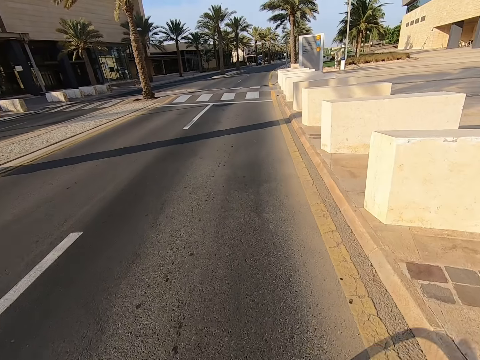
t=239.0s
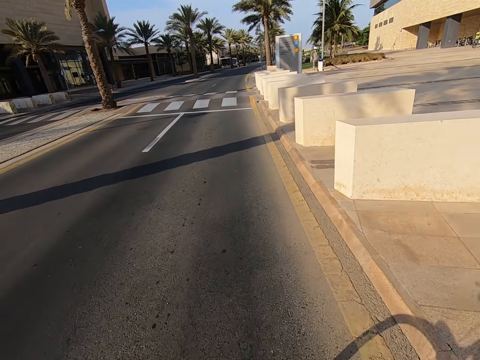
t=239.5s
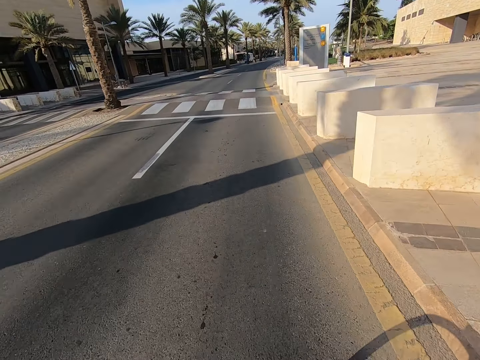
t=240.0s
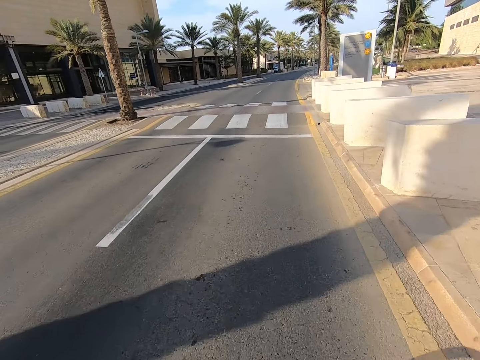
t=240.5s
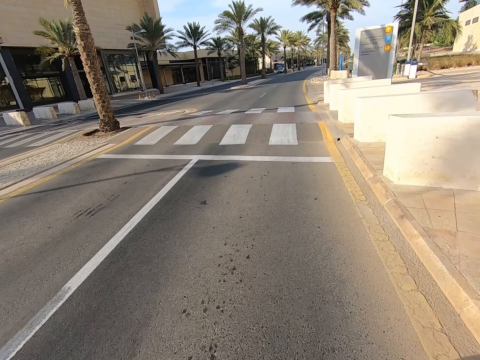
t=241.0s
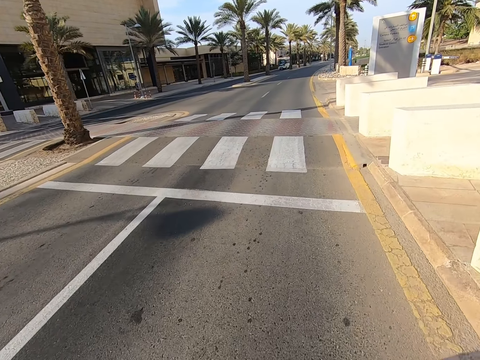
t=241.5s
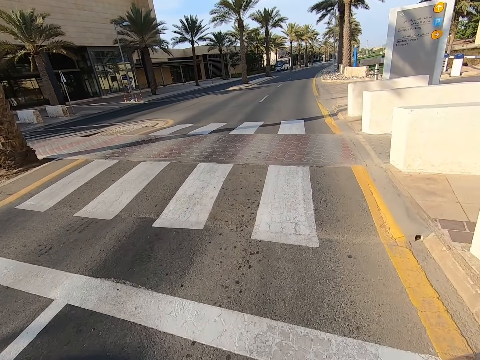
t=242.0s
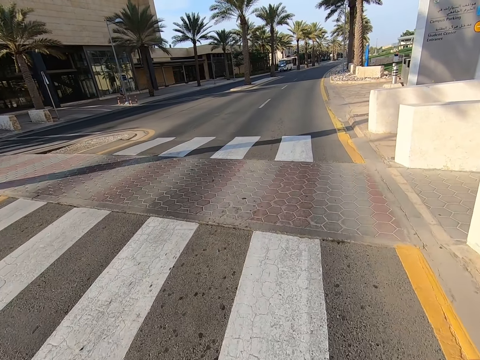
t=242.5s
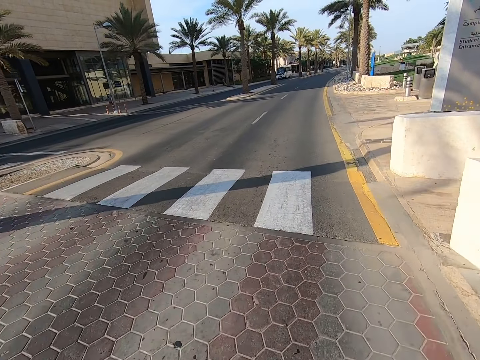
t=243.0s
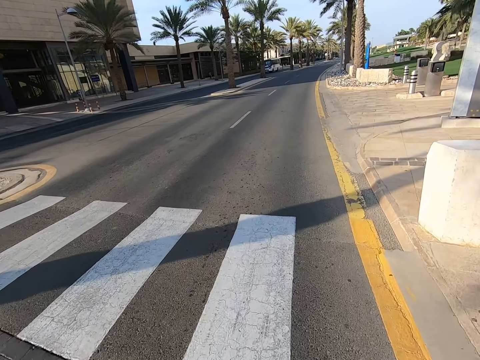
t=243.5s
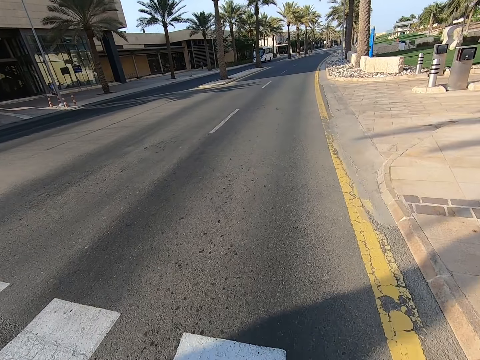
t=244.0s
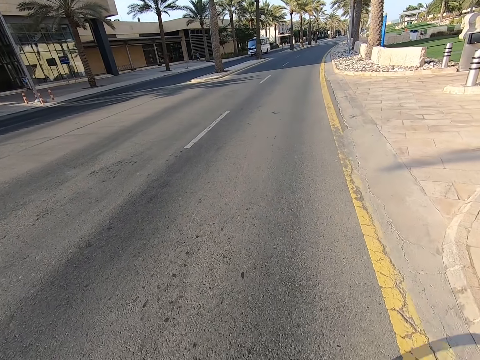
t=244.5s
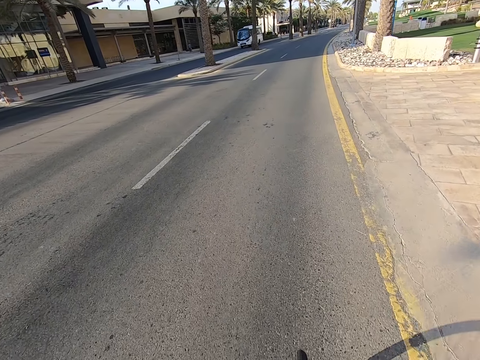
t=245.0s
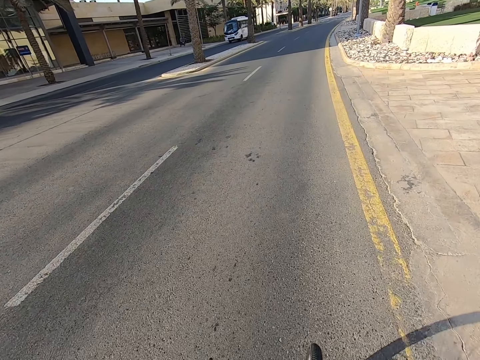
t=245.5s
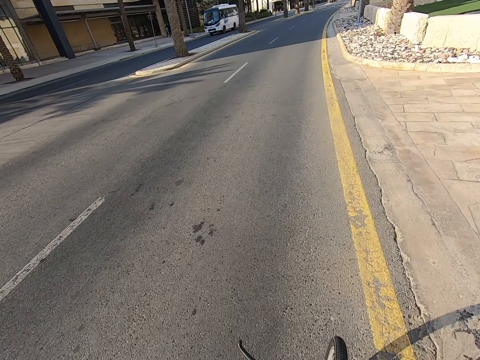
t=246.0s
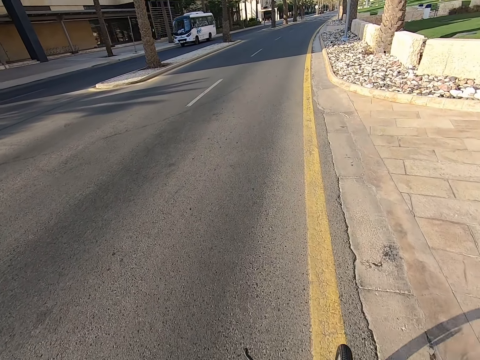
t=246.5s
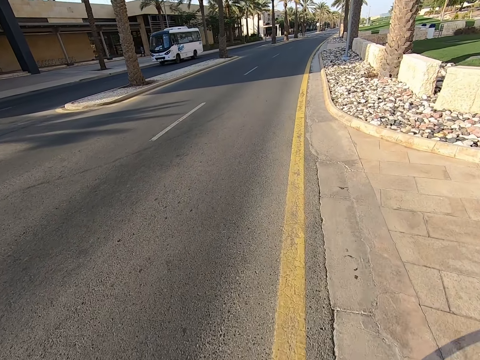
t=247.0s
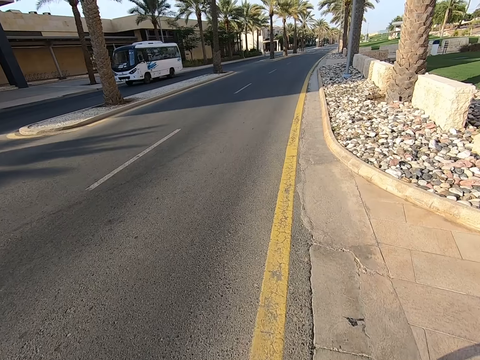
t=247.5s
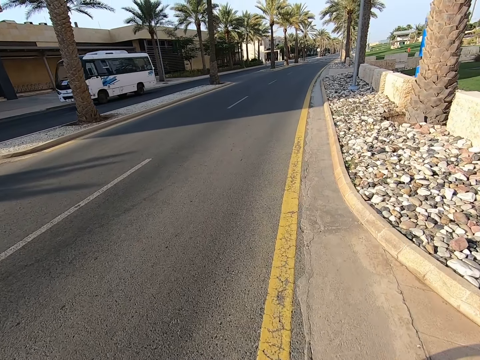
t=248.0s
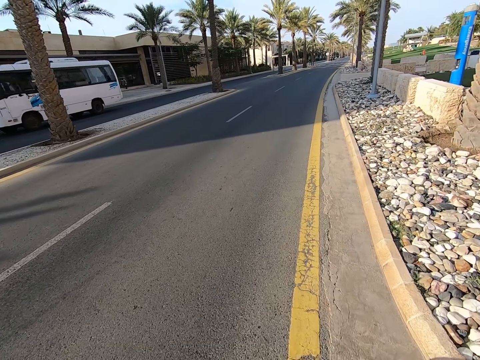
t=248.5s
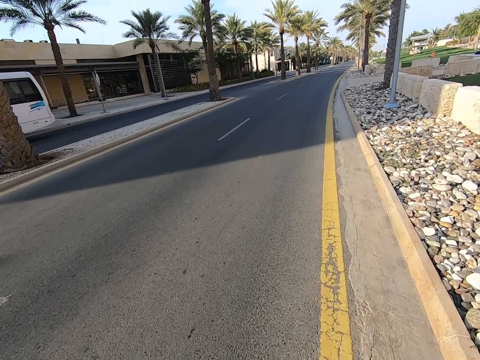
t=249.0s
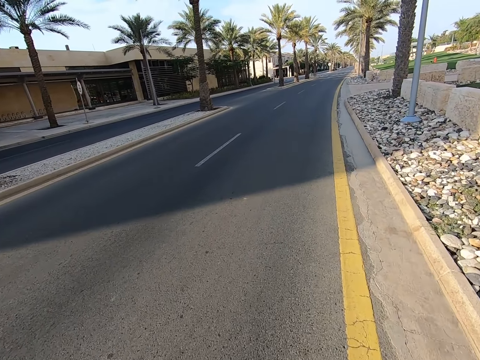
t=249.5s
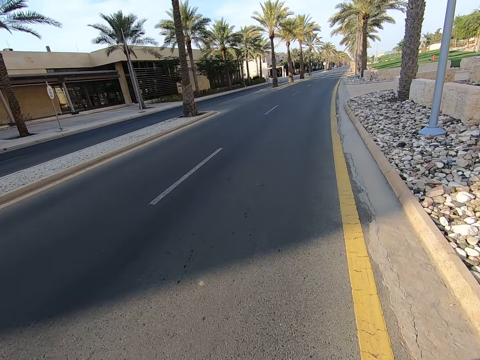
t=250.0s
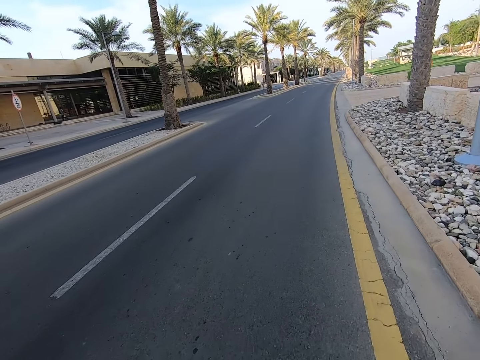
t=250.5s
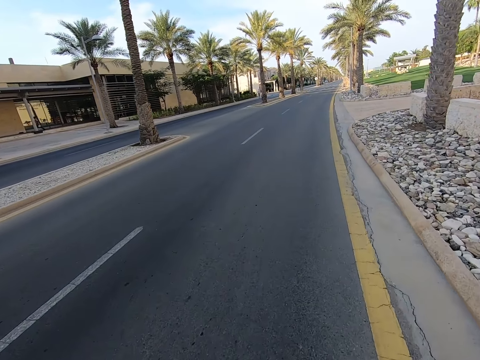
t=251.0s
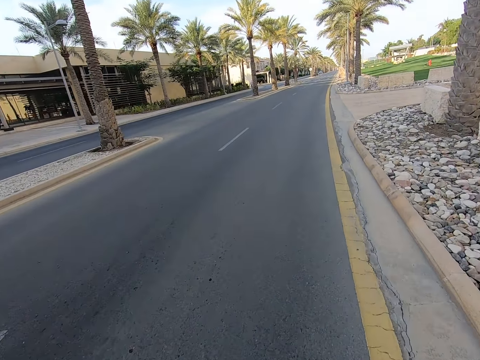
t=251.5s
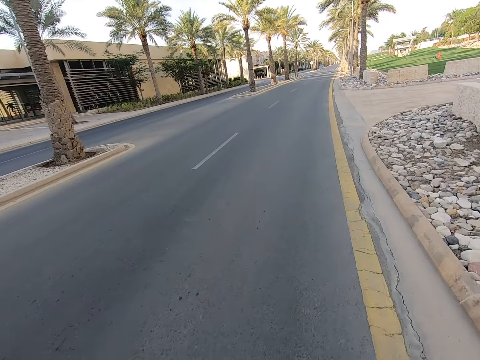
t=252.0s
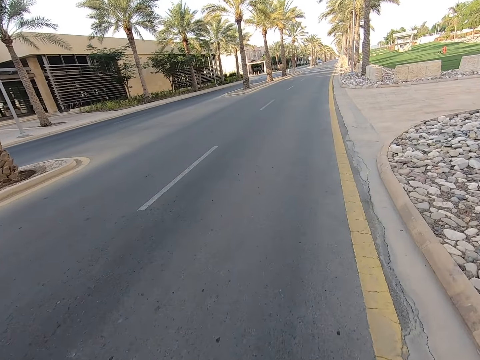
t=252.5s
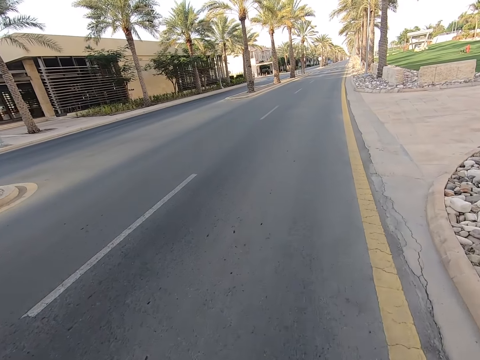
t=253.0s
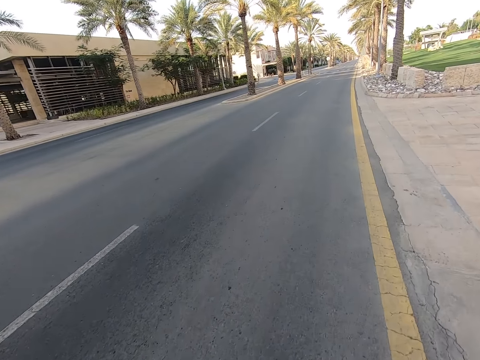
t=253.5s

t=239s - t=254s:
The camera wearer waves his hand. He rides a bicycle on the road.

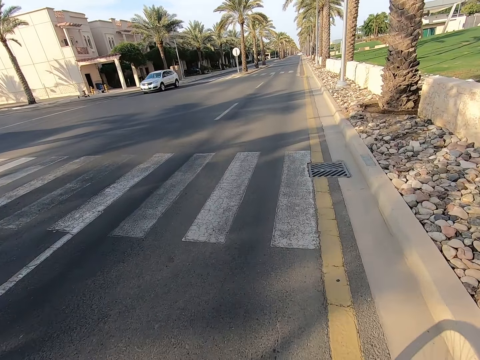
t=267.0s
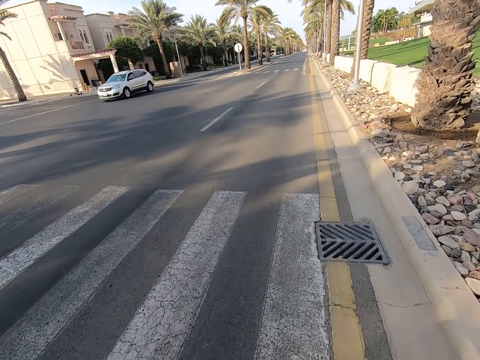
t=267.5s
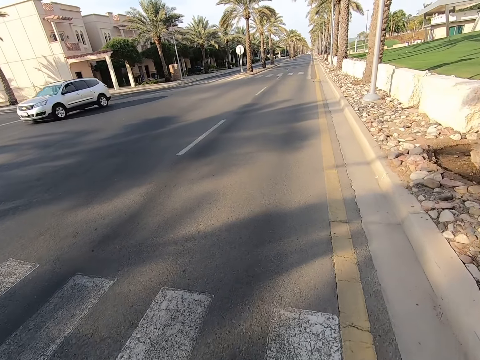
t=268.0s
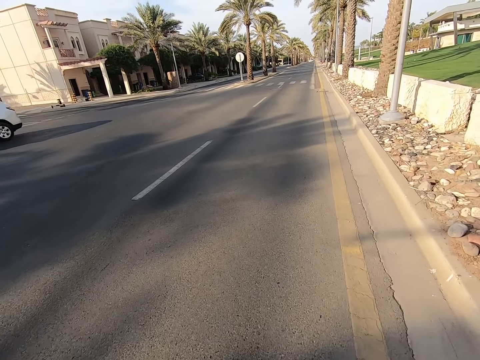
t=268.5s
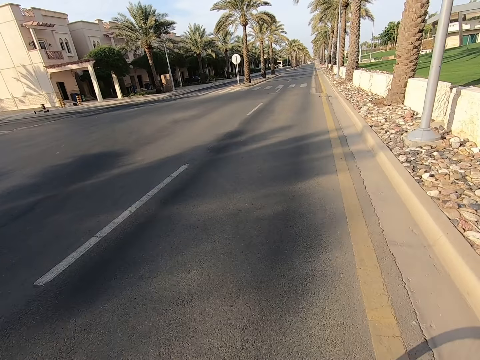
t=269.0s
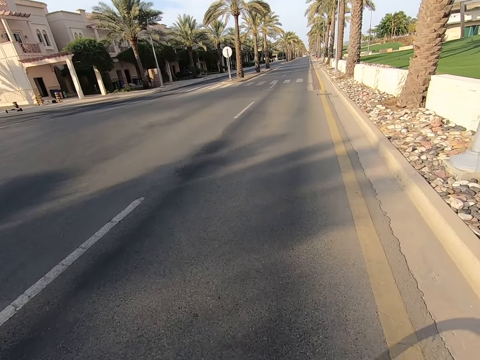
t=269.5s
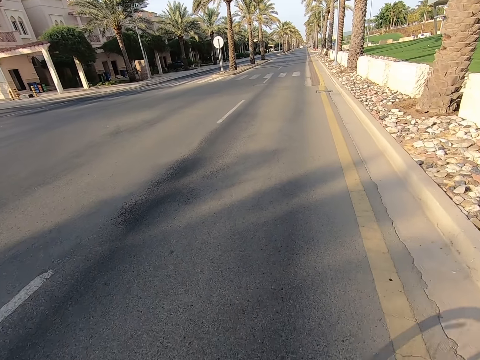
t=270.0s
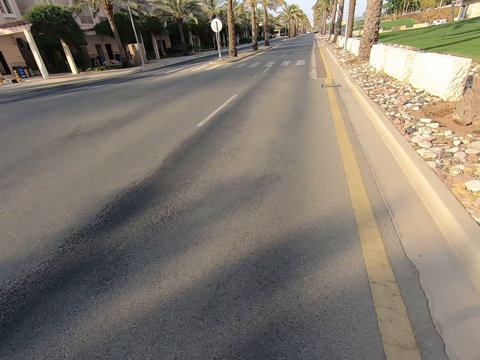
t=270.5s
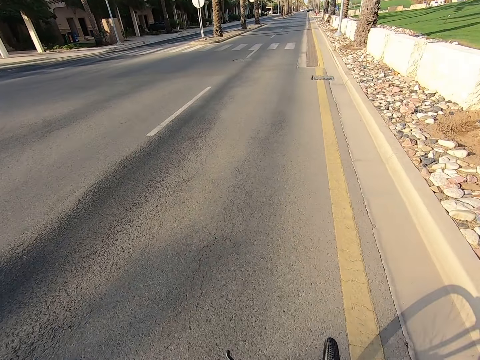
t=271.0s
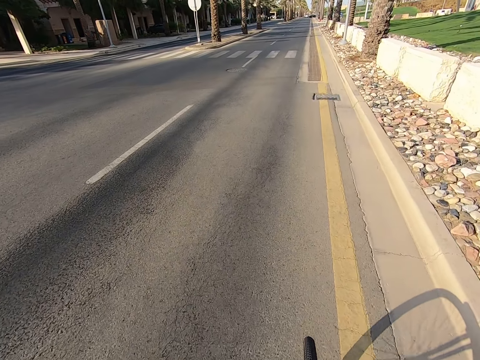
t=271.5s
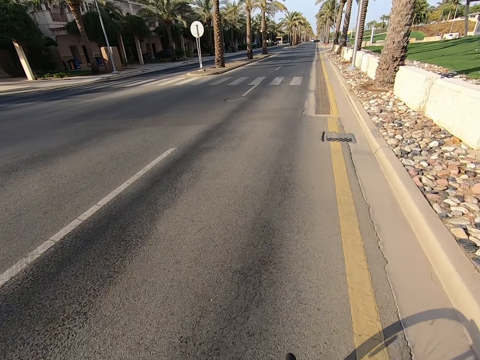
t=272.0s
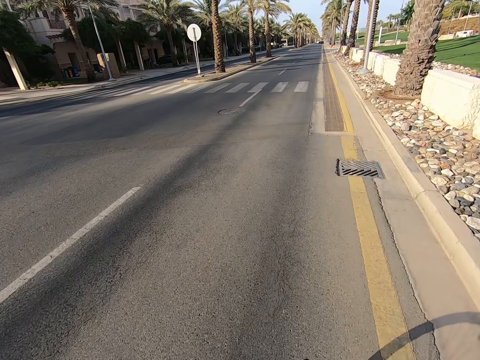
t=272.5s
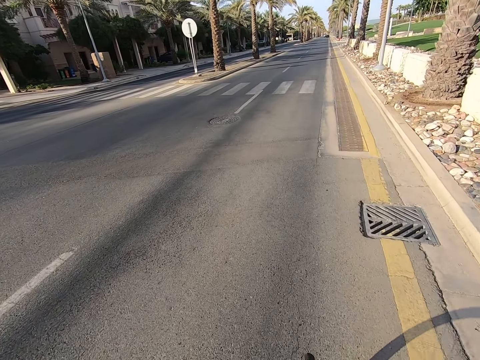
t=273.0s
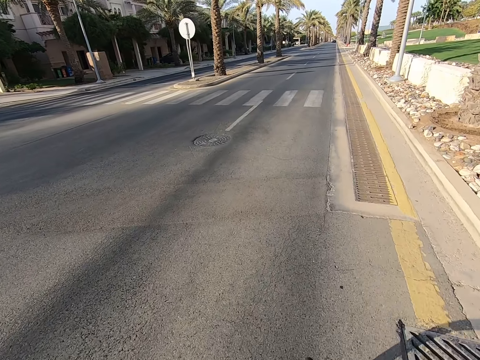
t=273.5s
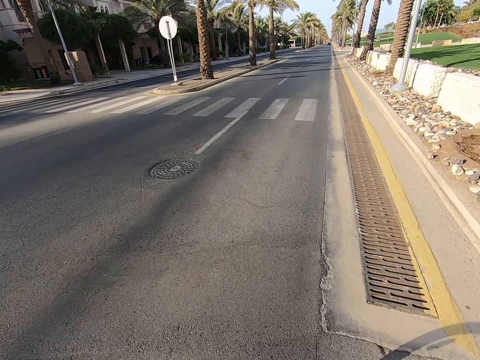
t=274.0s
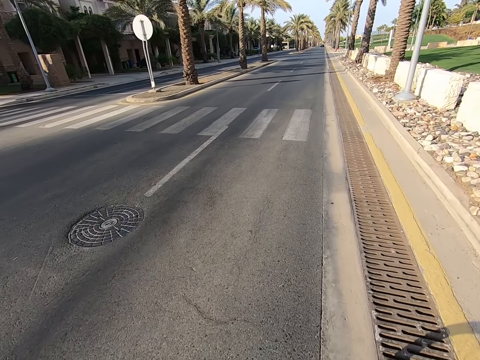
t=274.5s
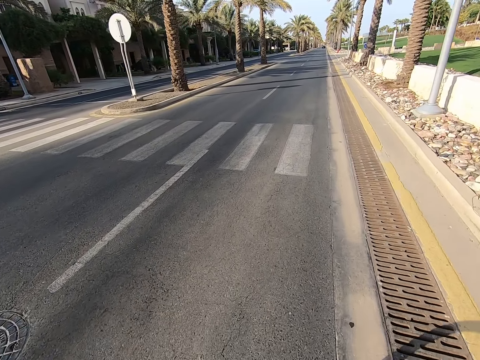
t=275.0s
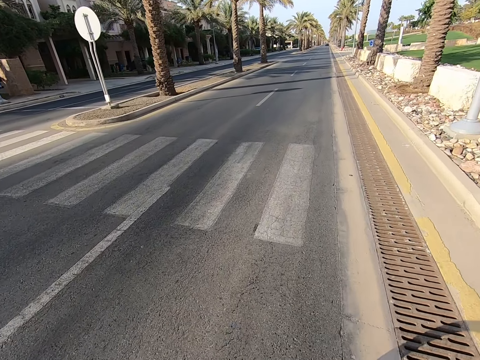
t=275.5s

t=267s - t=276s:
The camera wearer waves his hand. He rides a bicycle on the road.

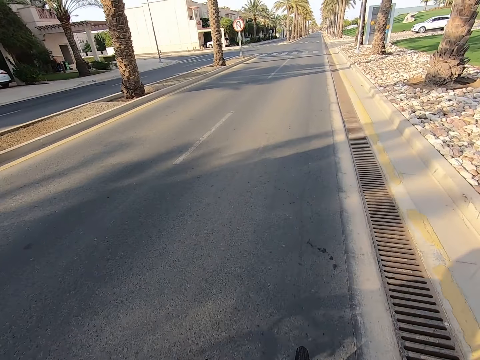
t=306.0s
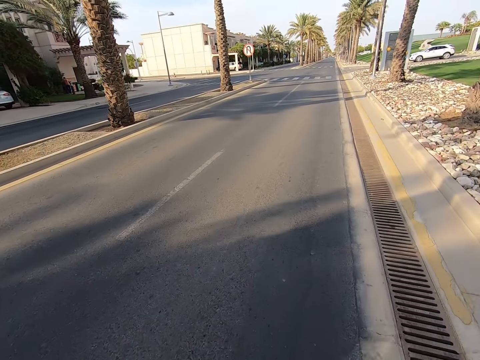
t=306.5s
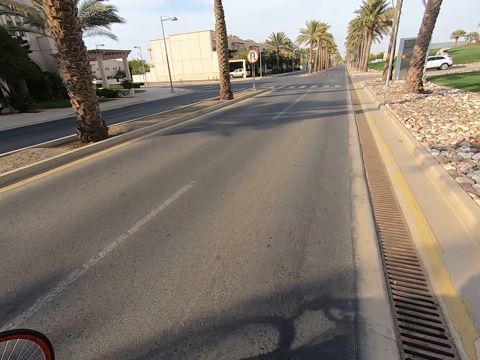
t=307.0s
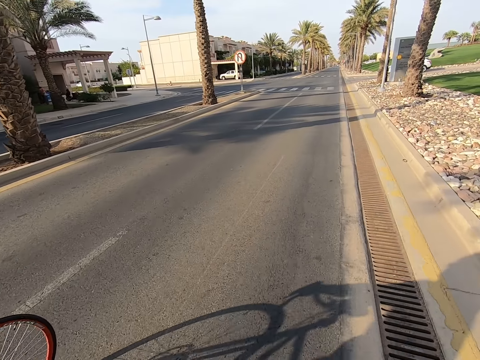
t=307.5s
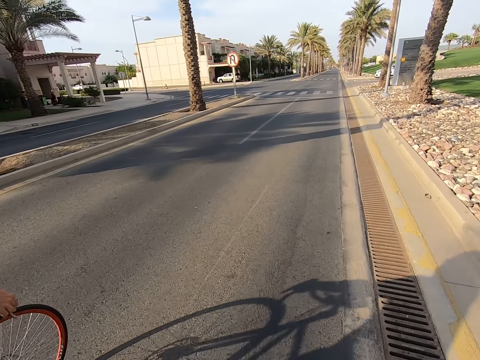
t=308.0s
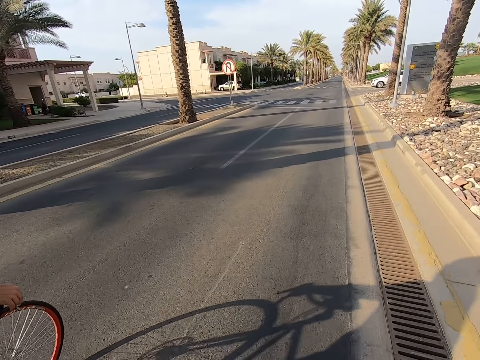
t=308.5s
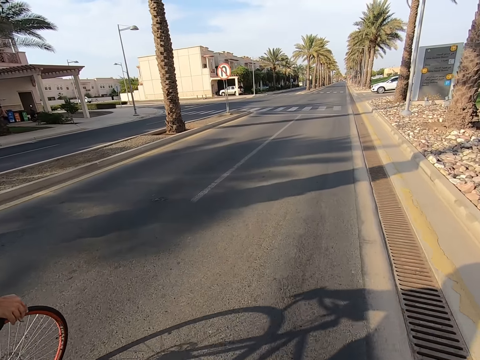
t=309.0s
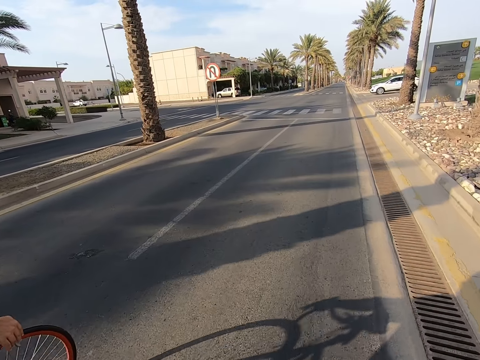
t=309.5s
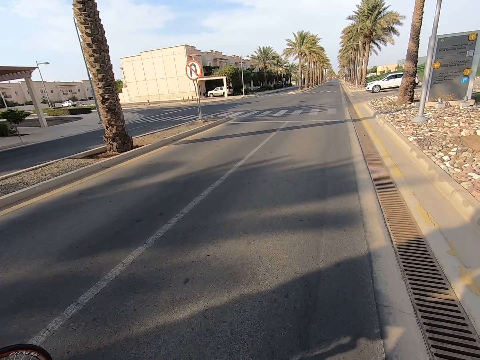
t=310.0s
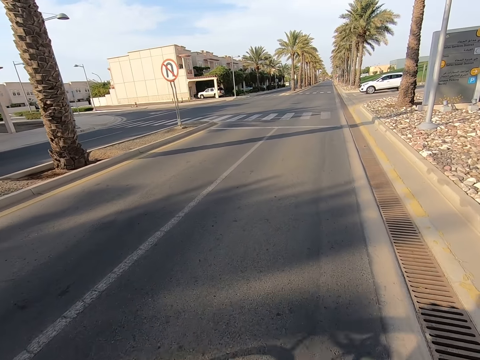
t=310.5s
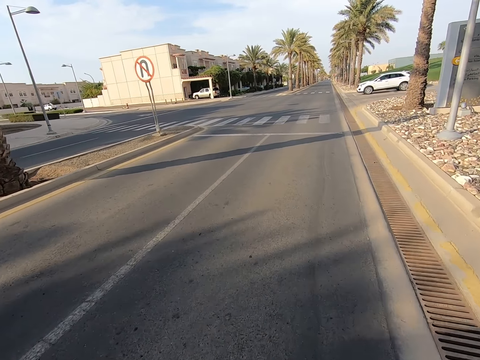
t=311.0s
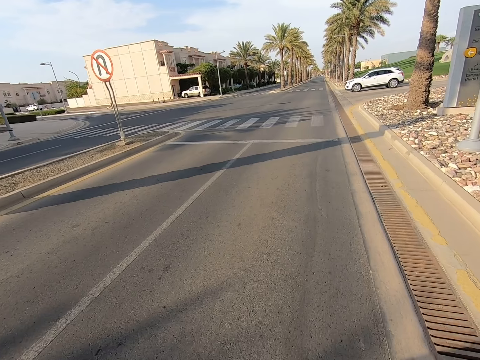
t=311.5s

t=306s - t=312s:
A man rides a bicycle on the road.
